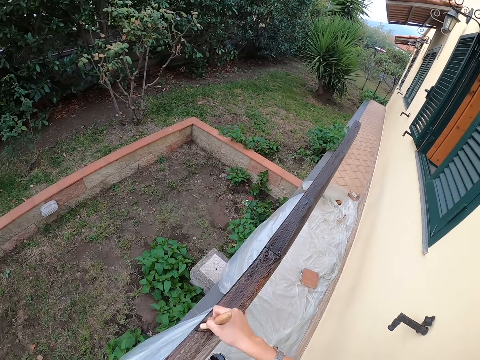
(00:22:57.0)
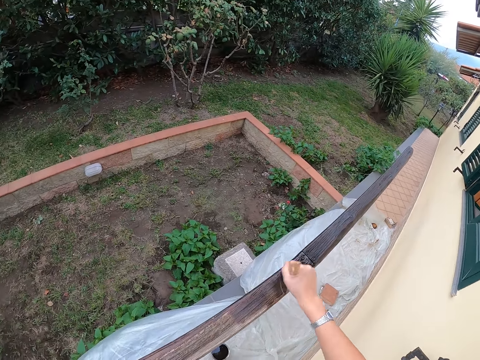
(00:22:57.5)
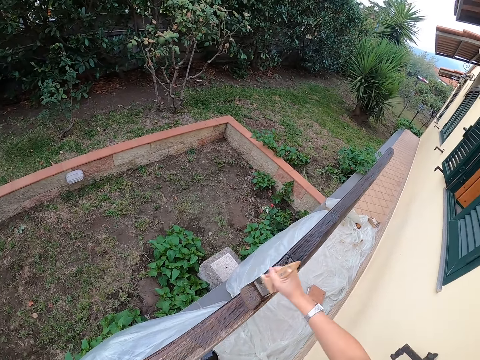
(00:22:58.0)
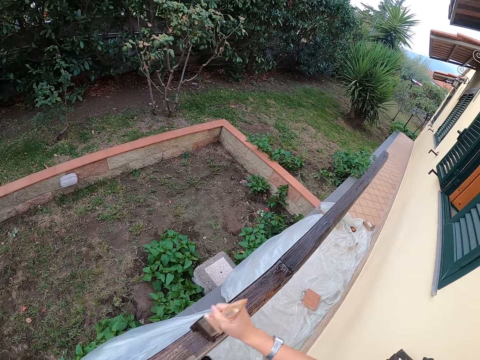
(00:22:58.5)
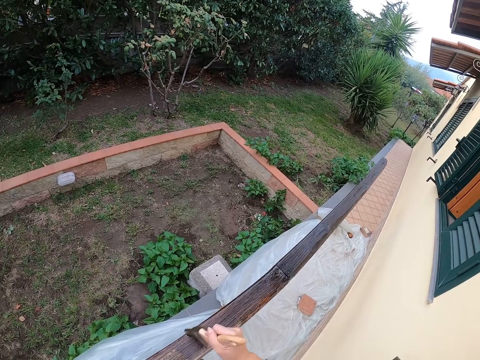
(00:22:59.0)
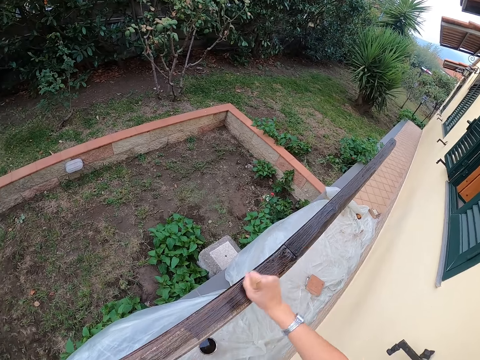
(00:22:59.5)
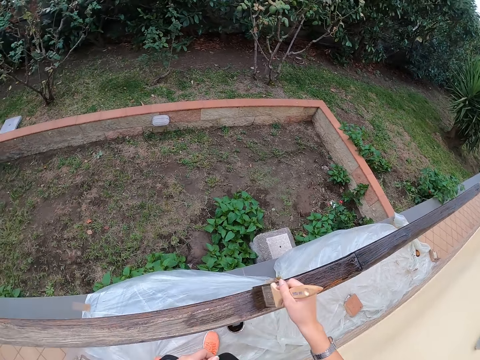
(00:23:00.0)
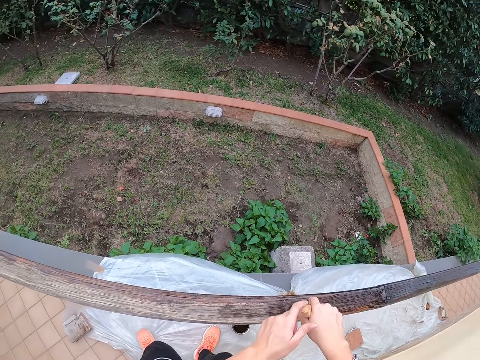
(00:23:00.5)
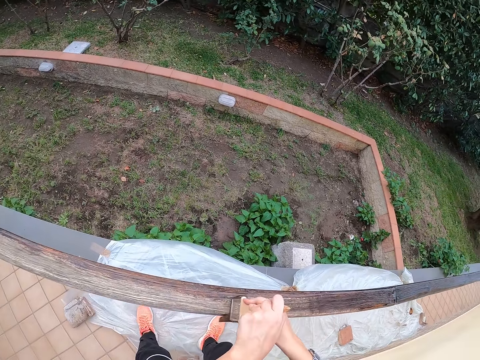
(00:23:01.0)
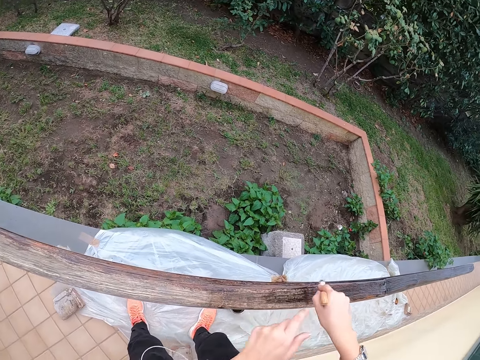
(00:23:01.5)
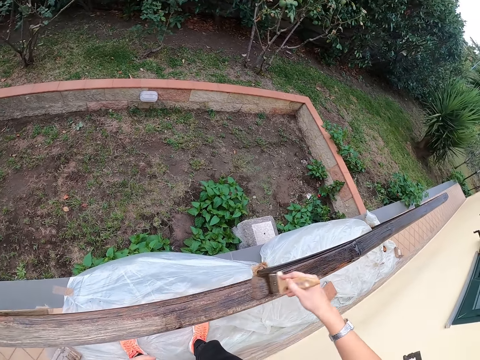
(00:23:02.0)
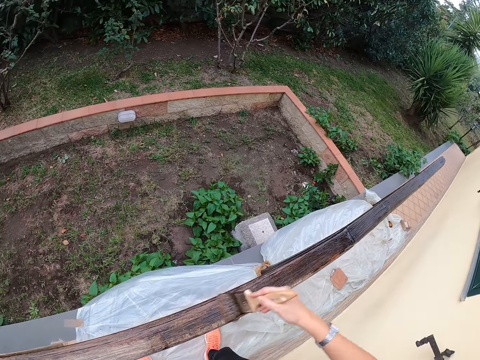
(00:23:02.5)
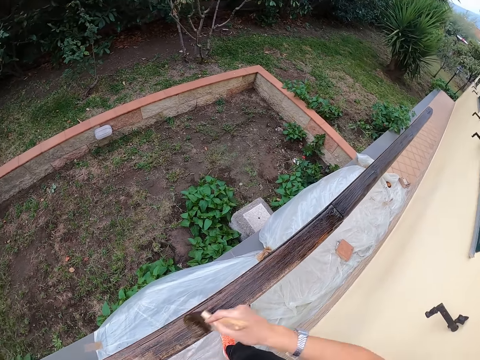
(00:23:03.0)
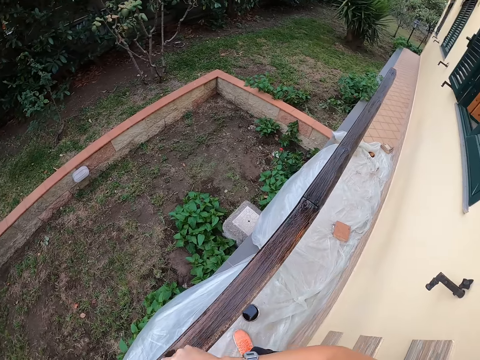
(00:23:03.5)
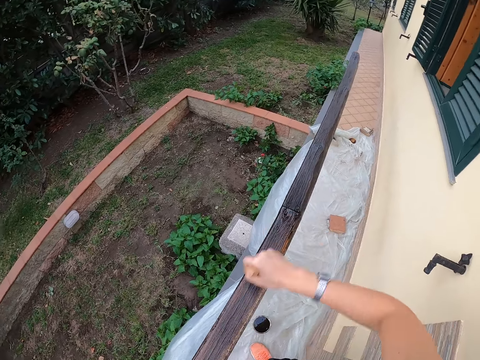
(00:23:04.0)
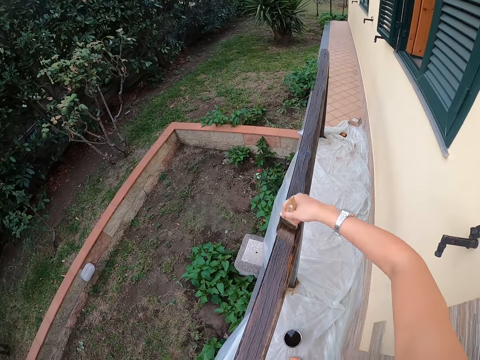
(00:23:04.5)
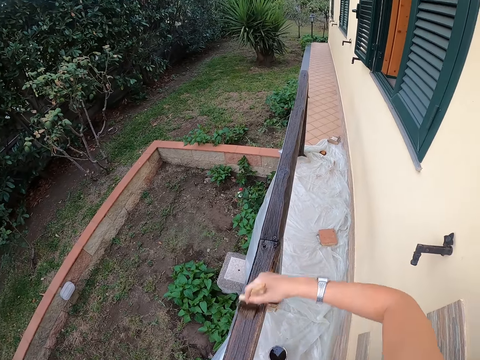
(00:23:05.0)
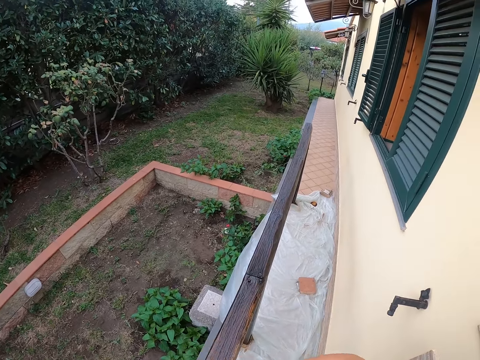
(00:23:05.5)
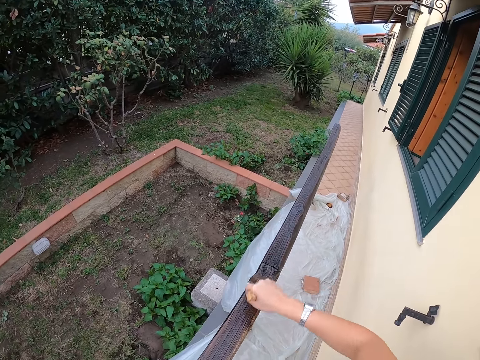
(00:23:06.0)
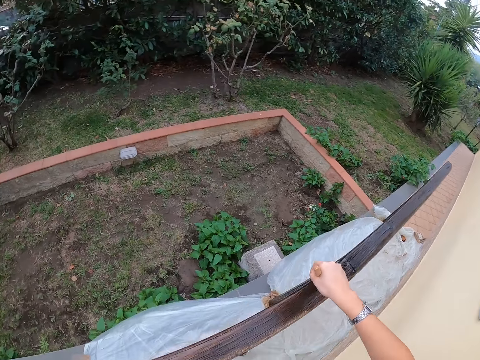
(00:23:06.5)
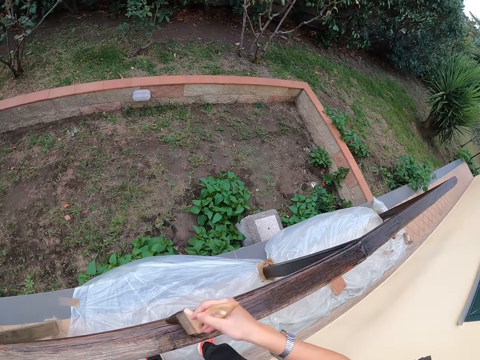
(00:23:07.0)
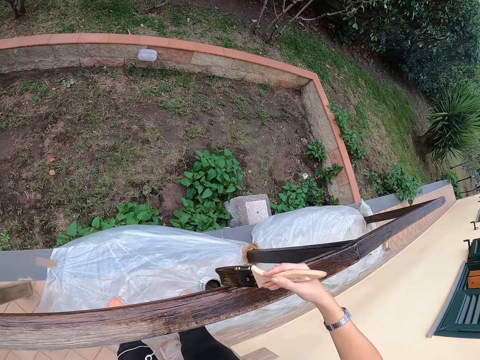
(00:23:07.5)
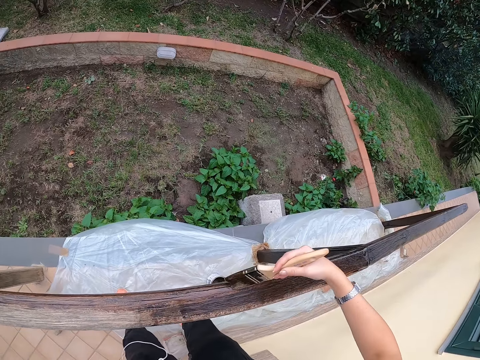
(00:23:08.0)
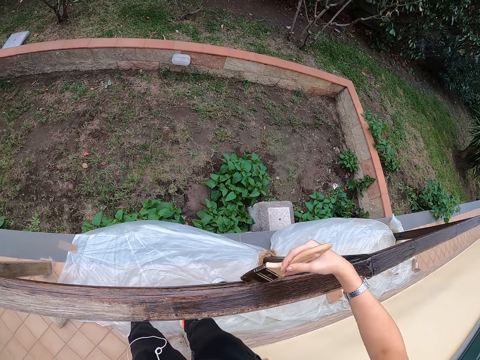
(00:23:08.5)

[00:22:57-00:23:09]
The camera wearer holds the paint brush with both hands. They let go of the paint brush with the left hand.

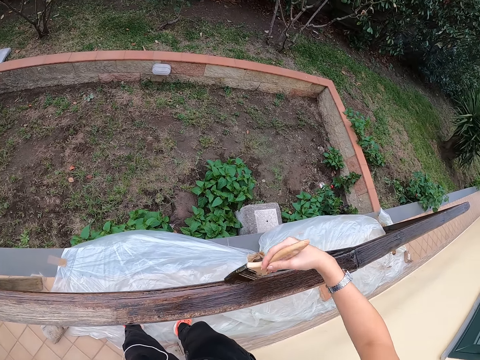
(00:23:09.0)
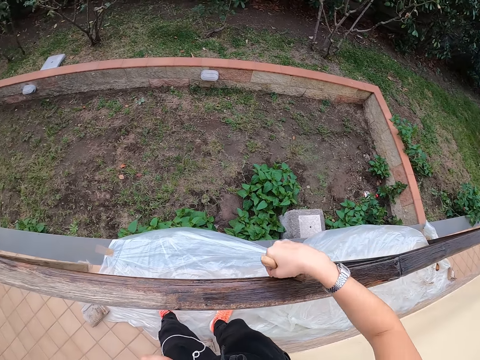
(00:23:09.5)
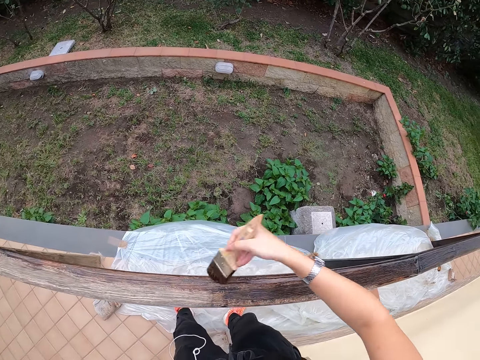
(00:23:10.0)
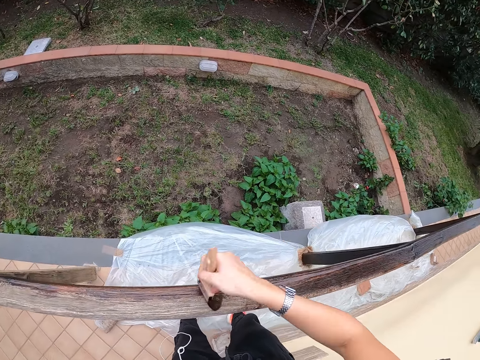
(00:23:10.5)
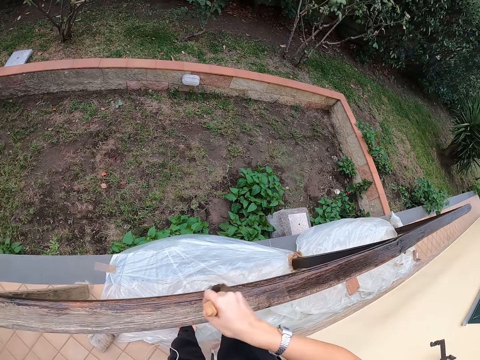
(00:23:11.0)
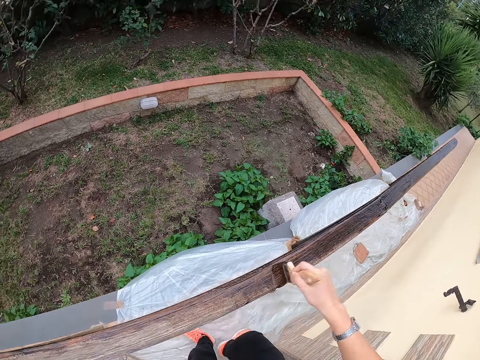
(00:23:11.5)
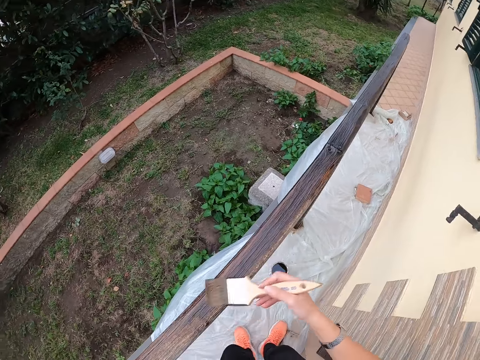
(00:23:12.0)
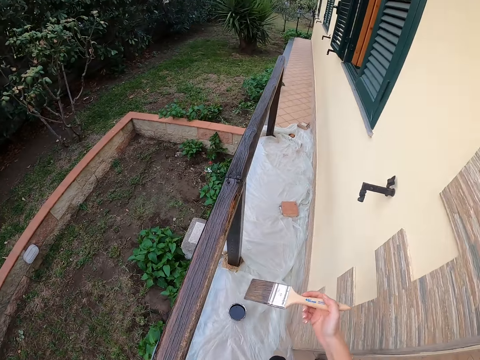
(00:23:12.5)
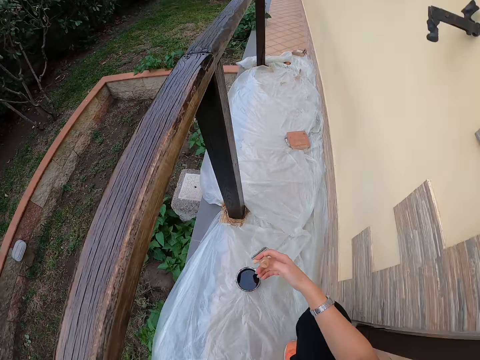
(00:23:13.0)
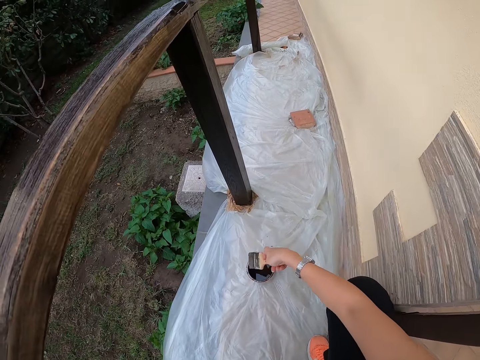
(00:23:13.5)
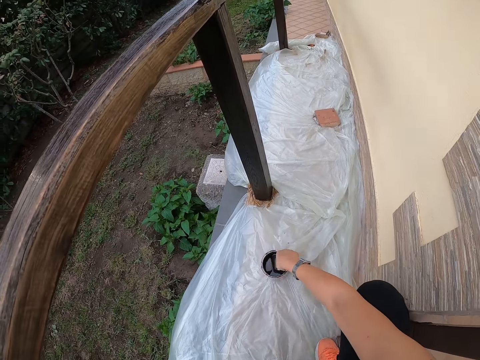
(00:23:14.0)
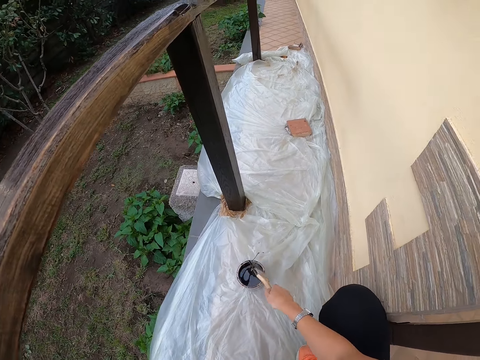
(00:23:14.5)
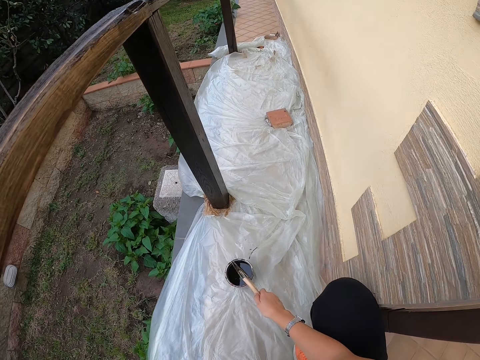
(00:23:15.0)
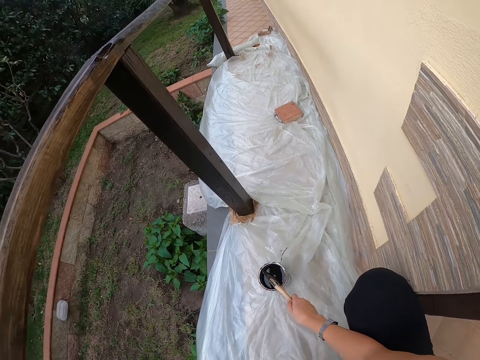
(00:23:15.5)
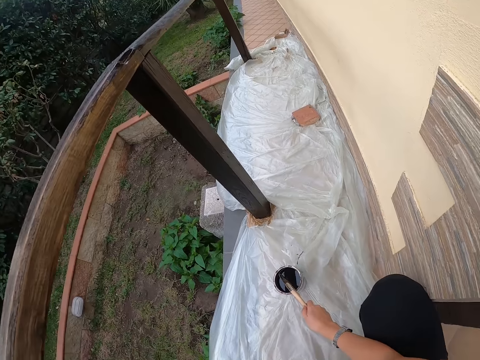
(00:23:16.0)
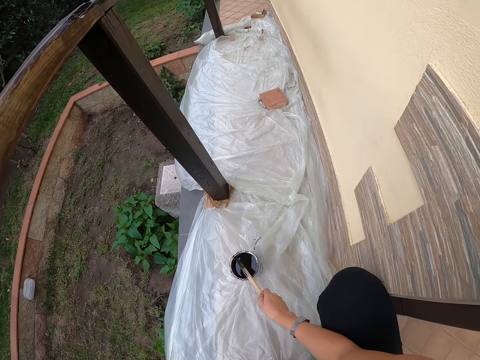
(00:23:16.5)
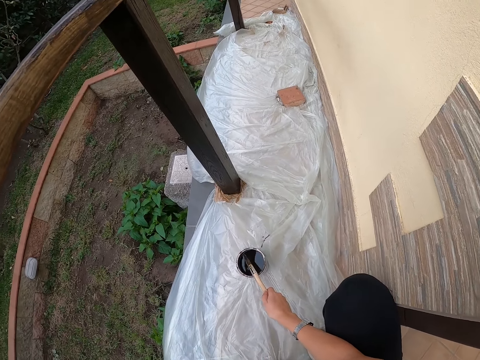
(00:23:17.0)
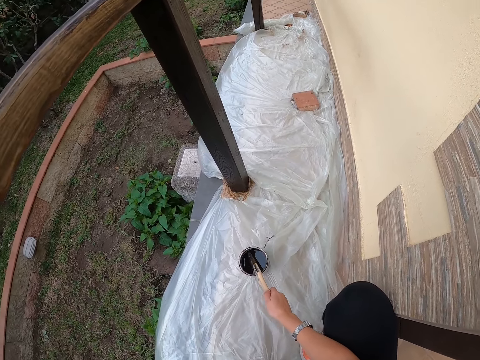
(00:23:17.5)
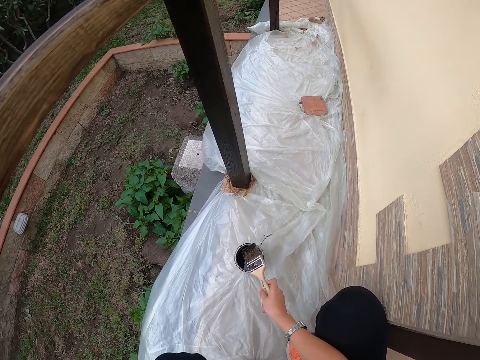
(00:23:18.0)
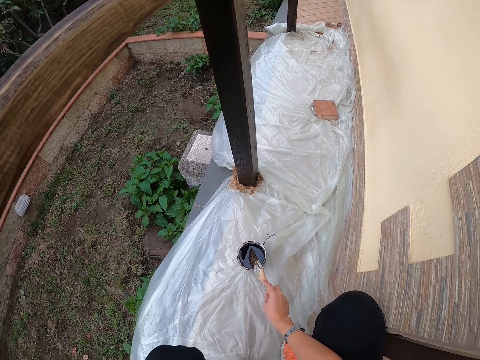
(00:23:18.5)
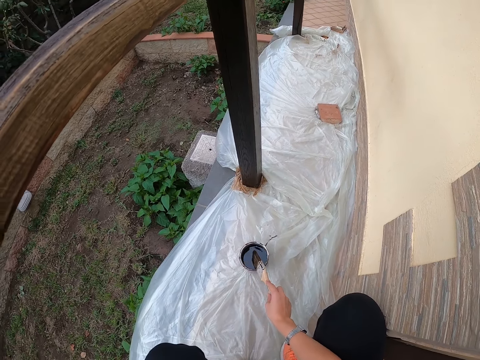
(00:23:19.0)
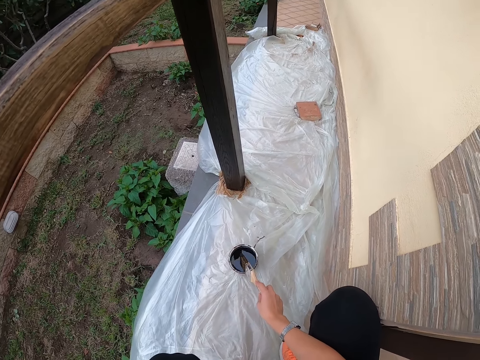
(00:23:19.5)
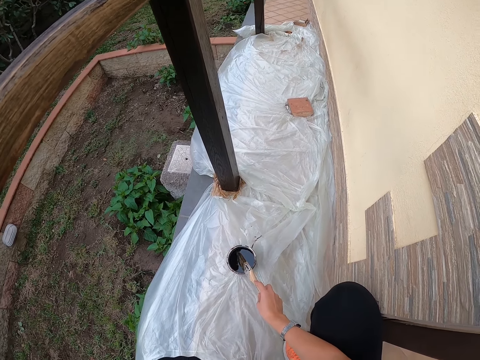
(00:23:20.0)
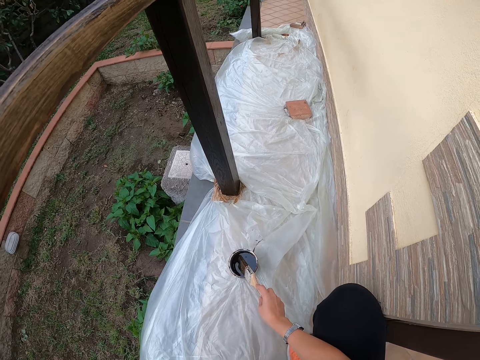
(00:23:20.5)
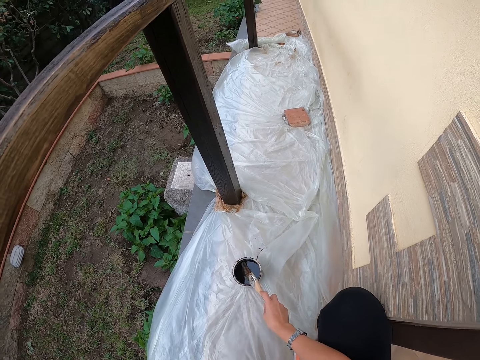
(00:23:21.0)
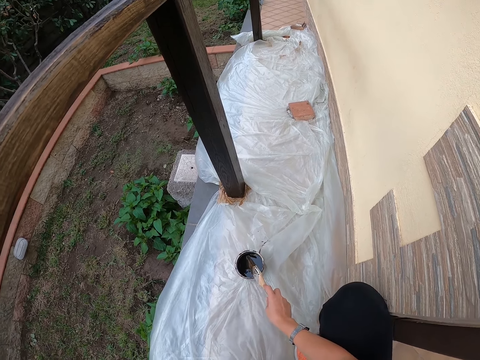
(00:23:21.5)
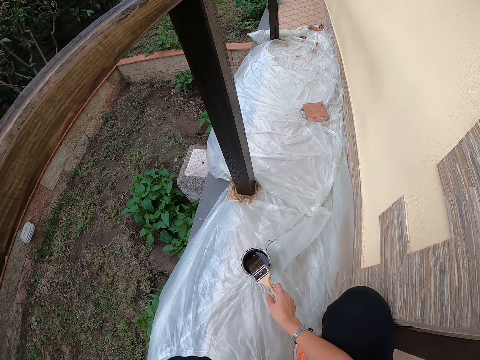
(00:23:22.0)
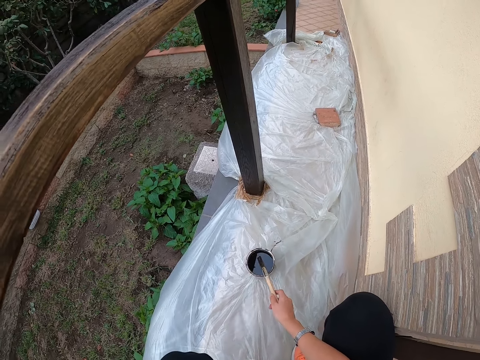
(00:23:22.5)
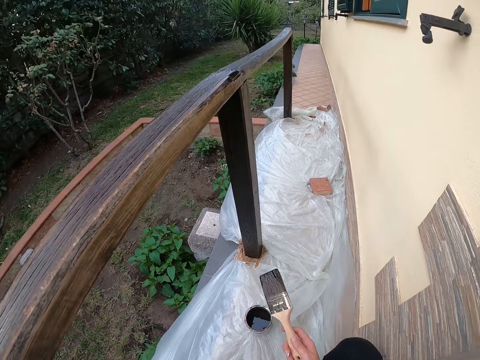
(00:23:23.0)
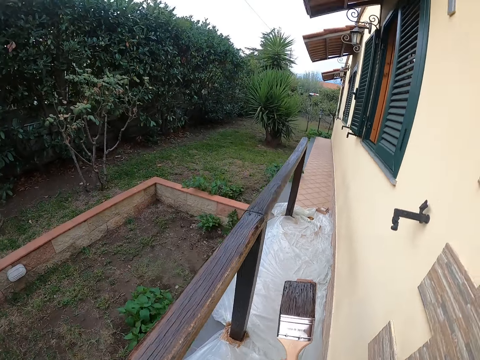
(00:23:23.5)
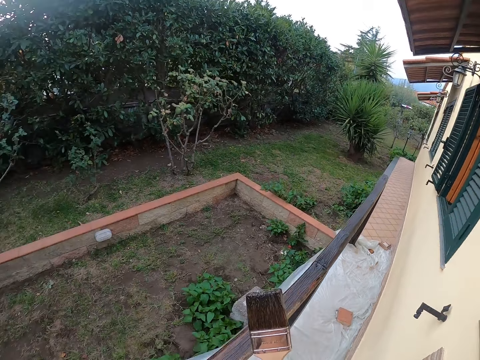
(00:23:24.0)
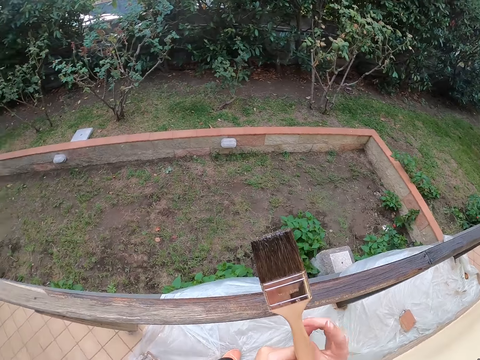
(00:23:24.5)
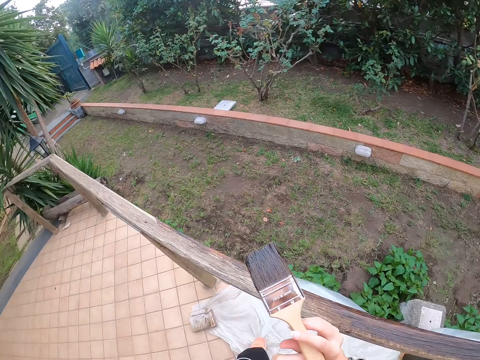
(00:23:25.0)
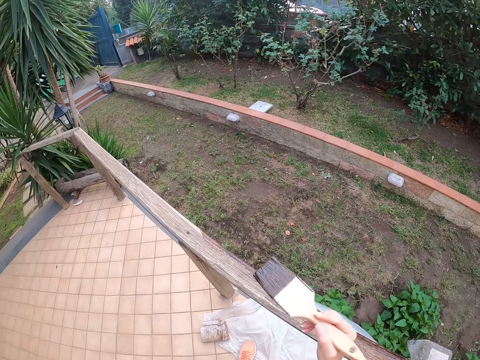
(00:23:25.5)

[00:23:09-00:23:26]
The camera wearer stops painting the balcony. They squat and take some paint from the paint can or container with the paint brush. They take out the paint brush from the container. They hit the top of the paint can with the paint brush. They drip off paint from the paint brush. They stop hitting the paint brush on the top of the paint can. They stand up.
